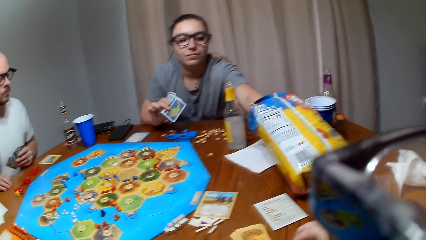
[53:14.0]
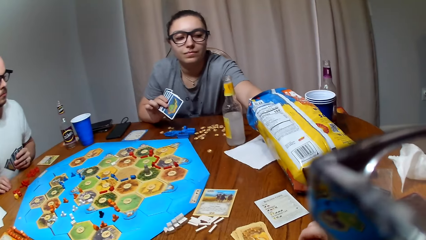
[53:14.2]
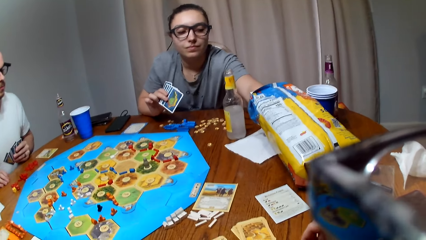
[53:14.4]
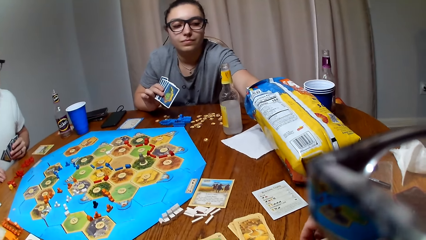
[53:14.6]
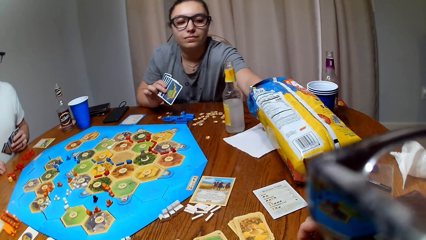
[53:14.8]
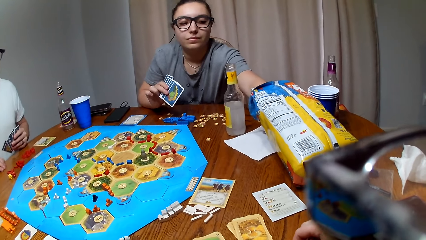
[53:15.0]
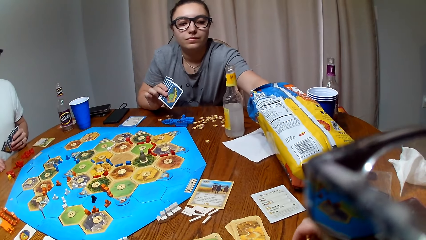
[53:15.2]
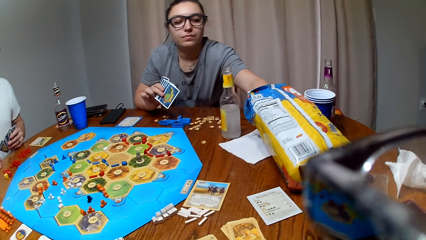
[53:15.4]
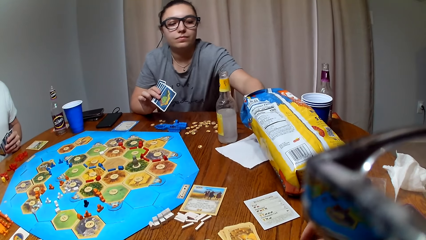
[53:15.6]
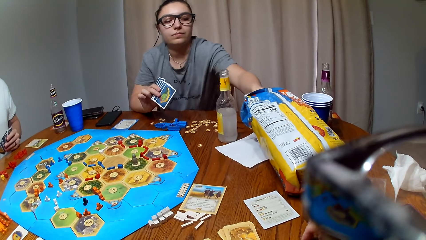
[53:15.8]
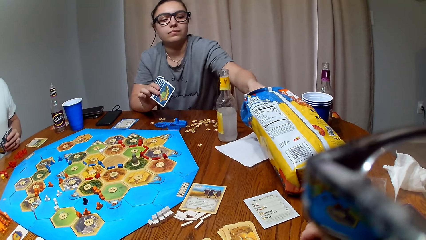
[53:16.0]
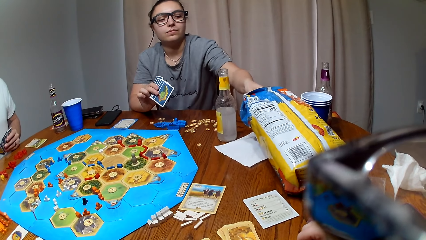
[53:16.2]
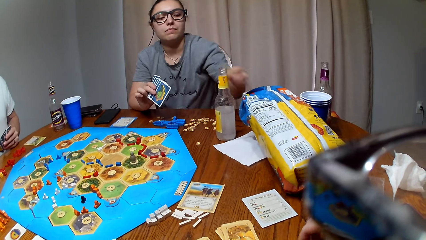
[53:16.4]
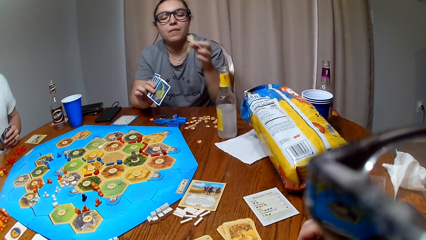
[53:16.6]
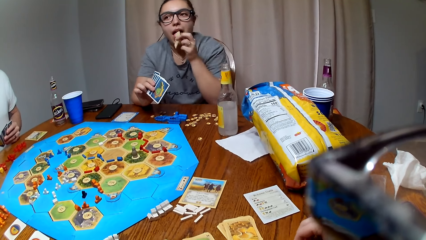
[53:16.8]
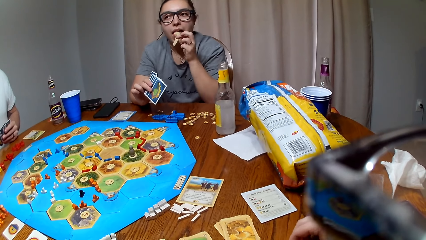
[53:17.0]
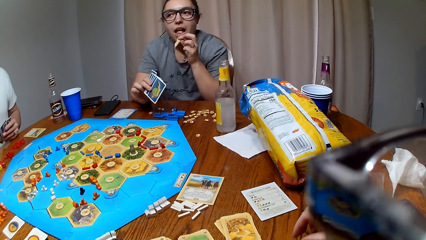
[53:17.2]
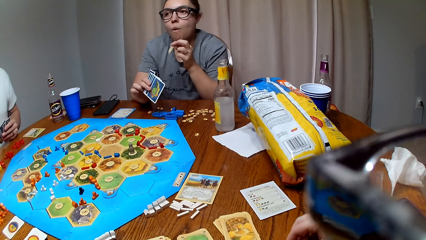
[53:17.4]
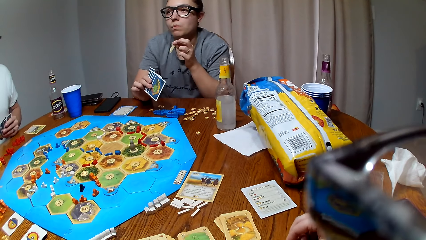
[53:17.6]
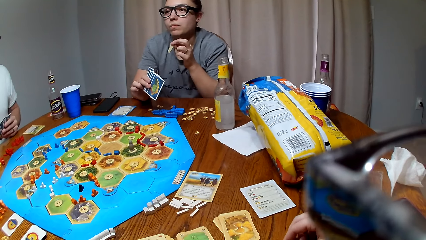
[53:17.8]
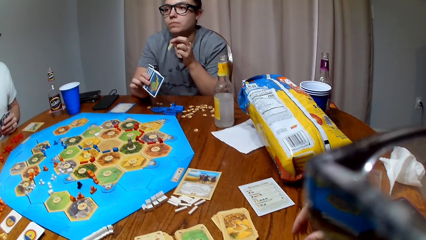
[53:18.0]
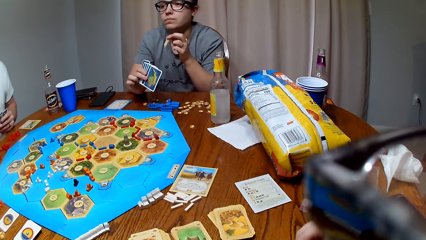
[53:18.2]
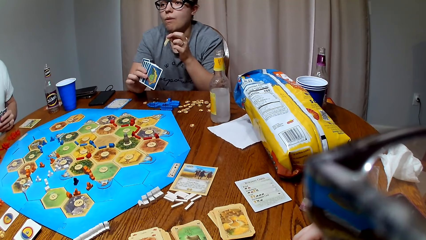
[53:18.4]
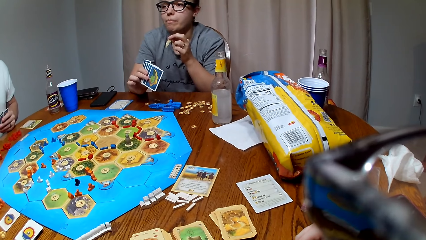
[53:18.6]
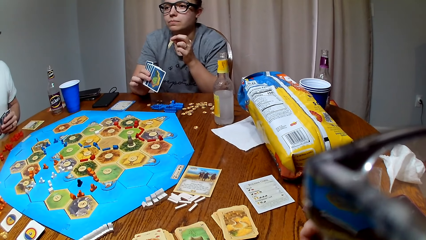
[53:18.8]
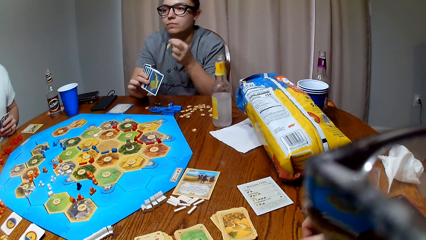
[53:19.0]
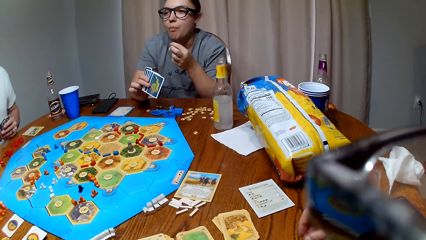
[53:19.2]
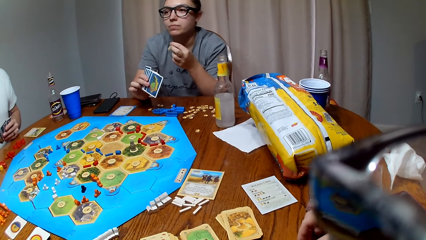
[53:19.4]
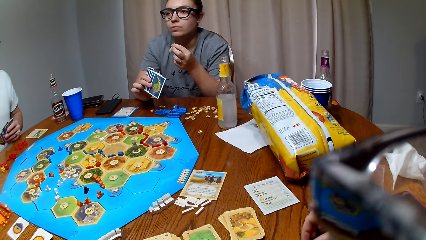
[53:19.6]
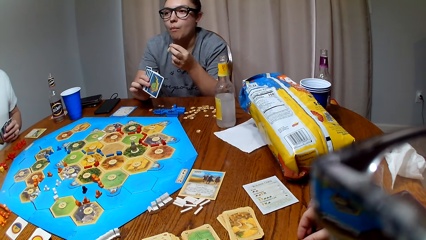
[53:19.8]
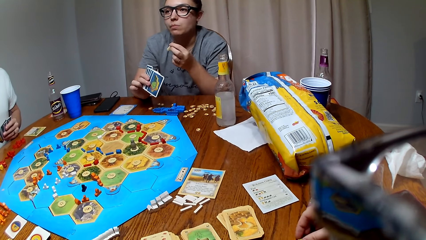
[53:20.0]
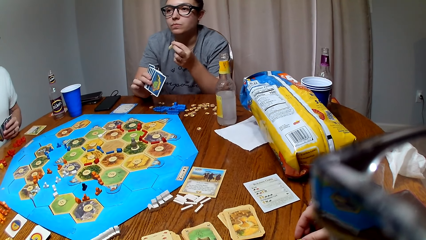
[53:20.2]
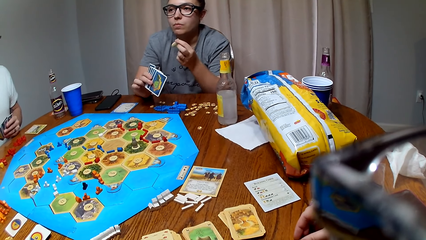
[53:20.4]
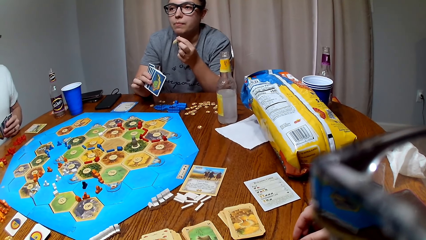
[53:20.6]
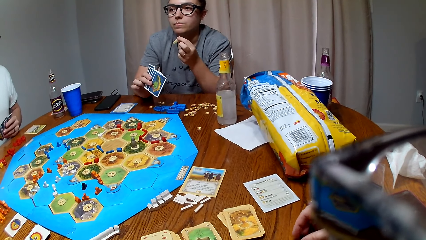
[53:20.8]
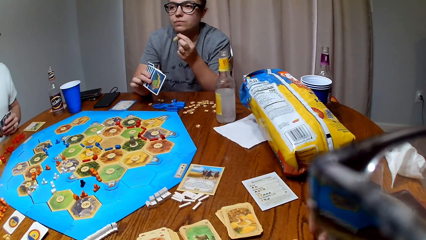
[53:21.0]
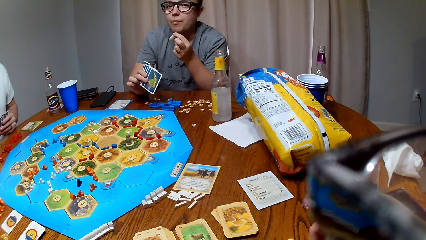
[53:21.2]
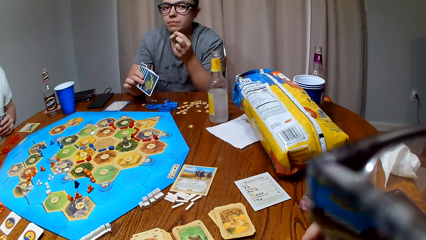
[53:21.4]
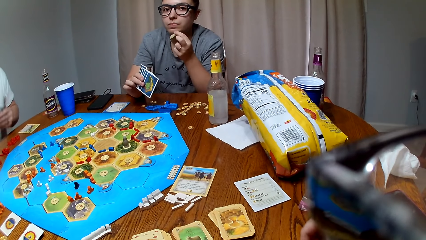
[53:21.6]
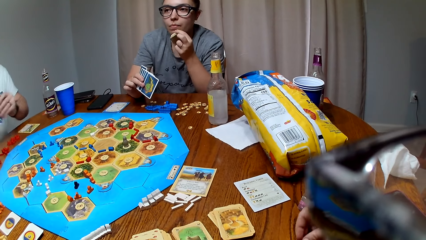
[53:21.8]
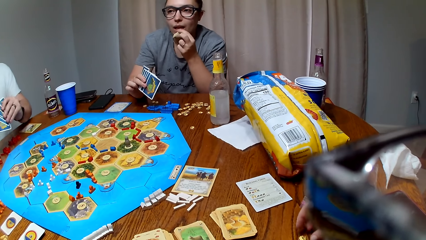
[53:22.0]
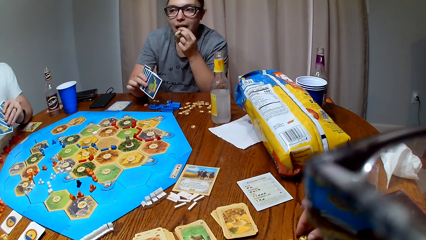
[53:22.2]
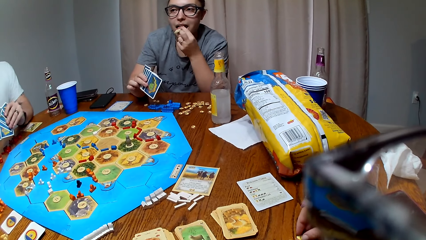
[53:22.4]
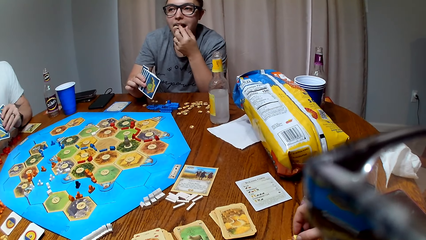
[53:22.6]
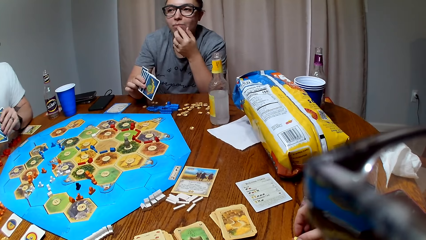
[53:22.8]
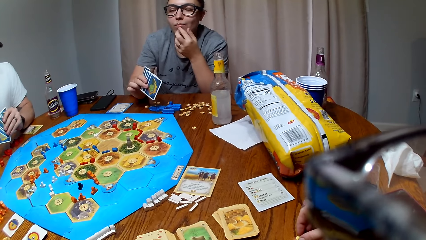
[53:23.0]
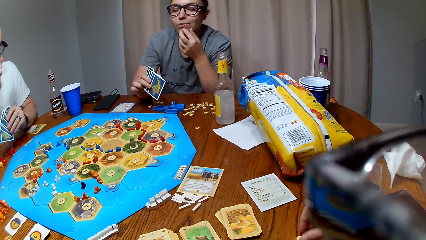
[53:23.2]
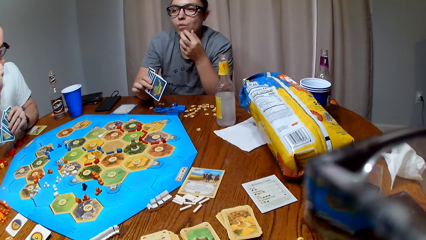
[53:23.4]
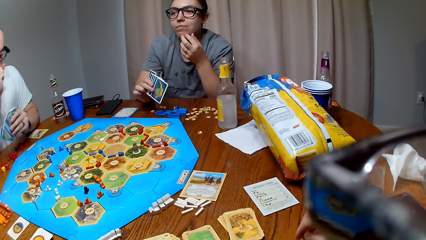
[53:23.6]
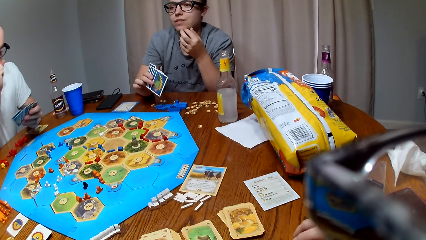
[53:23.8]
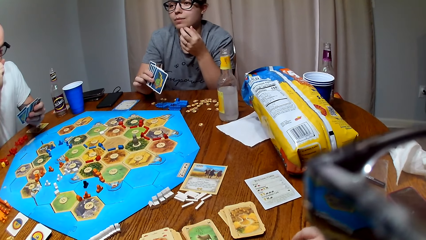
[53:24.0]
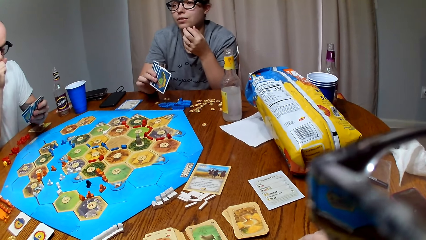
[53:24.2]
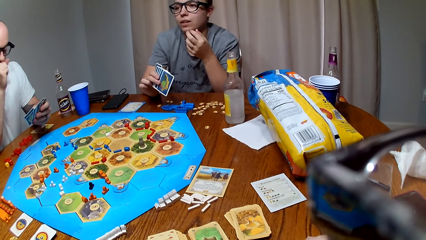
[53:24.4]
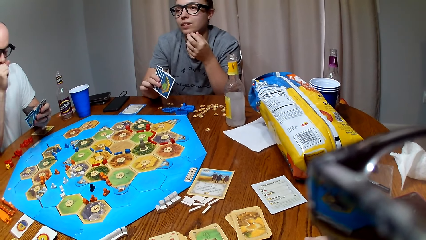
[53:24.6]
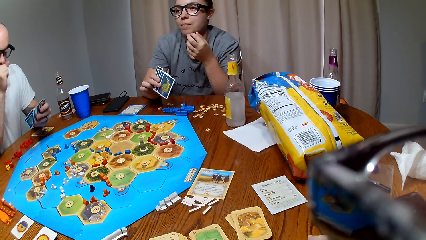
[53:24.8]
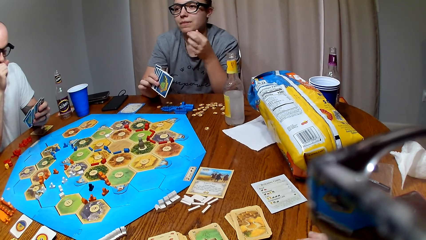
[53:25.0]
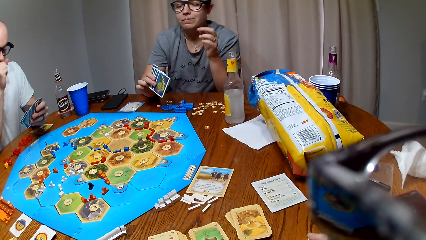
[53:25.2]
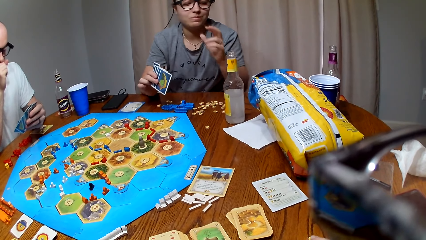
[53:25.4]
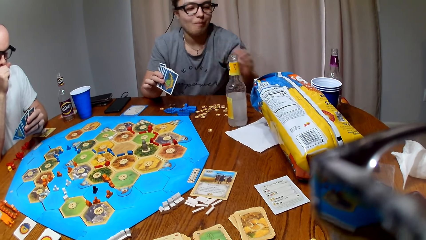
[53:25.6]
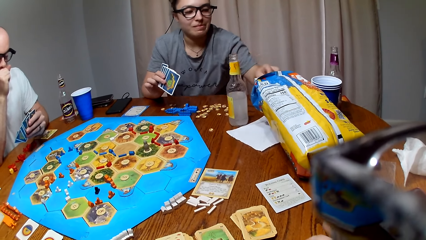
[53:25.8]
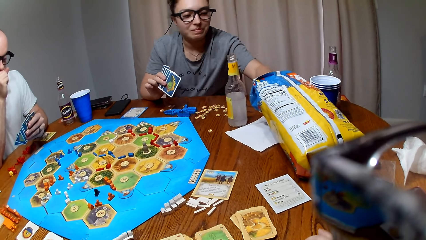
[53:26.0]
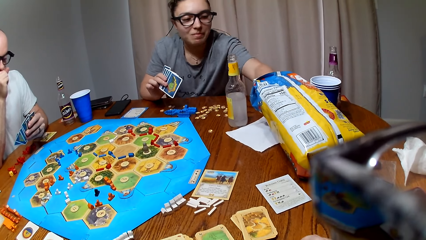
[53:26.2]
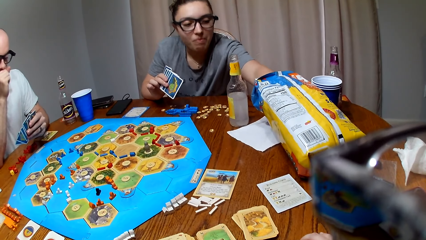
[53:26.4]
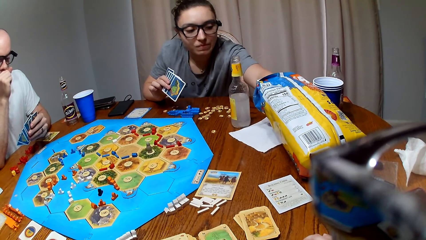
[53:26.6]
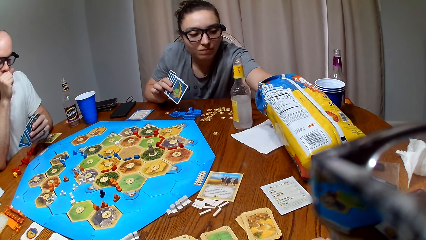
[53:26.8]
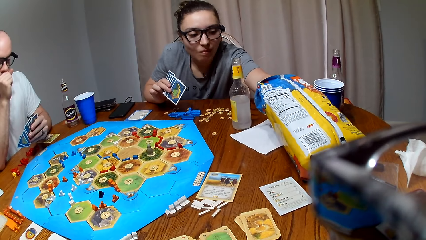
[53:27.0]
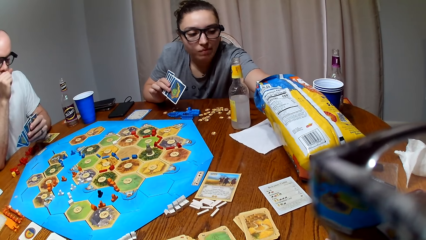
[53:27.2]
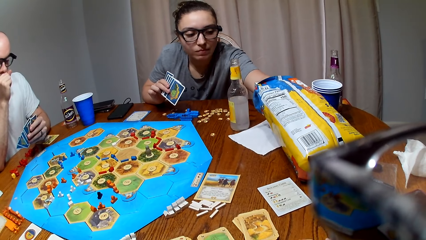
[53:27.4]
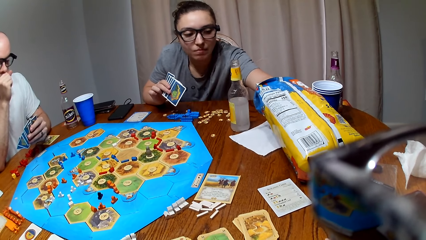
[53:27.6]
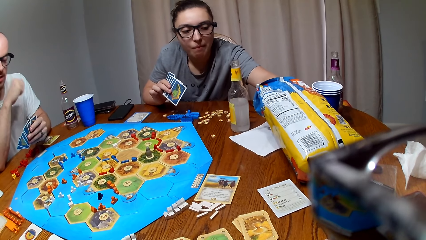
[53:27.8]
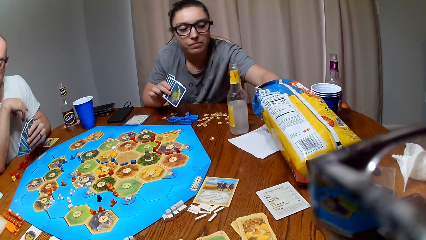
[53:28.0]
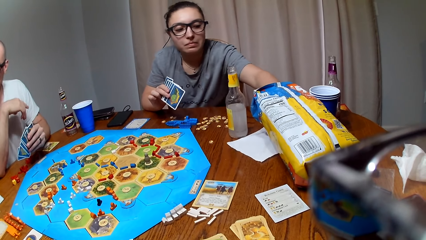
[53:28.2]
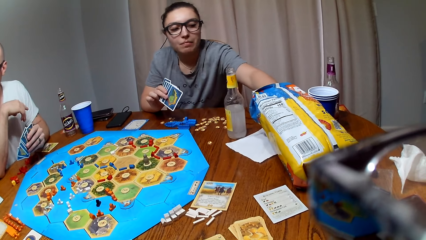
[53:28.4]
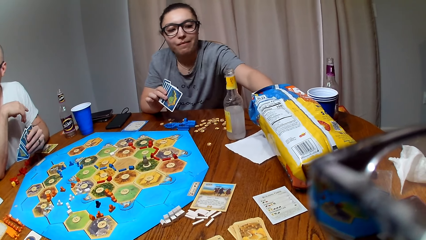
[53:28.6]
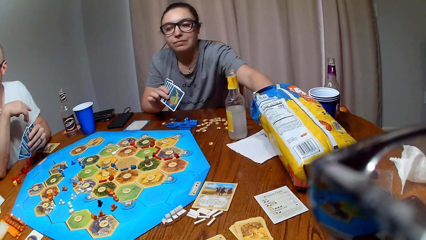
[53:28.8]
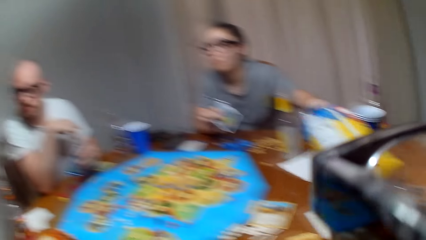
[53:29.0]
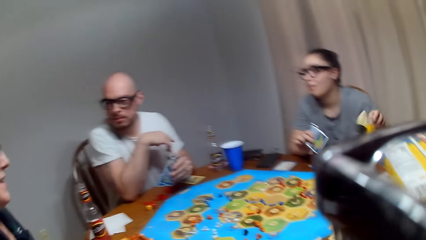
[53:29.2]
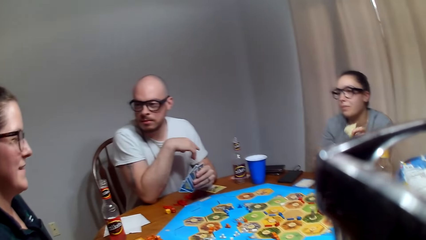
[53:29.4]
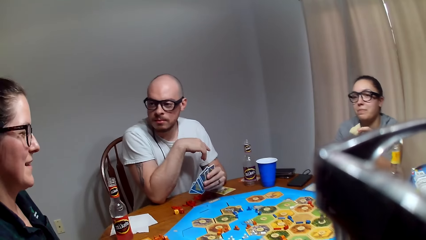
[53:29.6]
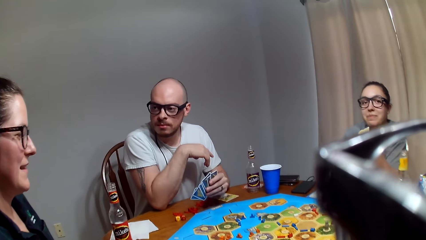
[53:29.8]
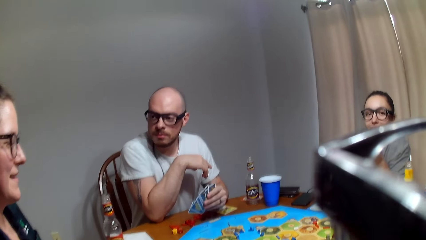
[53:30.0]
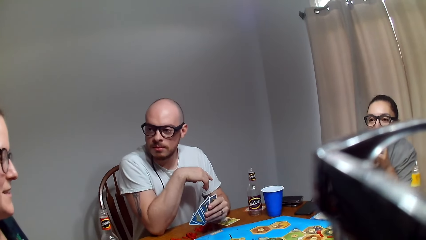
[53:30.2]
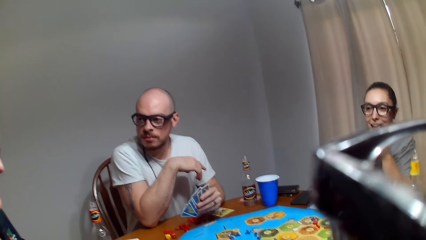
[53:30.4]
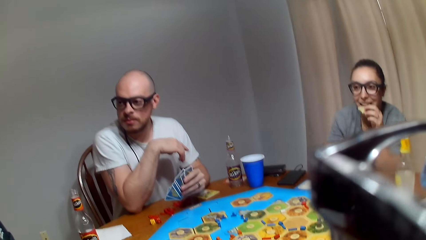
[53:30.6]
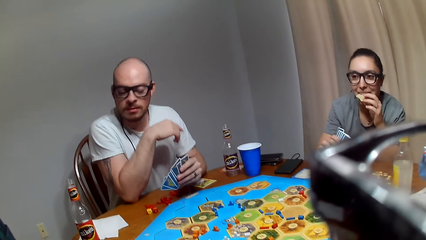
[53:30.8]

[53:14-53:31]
A lady picks a snack from the bag. The lady eats the snack. The camera wearer touches something on the table. They play a board game with three people. The lady picks a snack from the paper bag.
